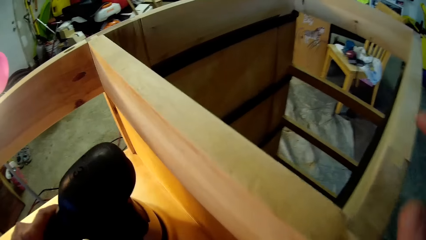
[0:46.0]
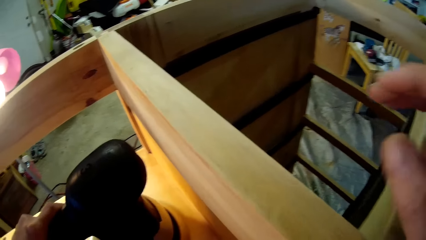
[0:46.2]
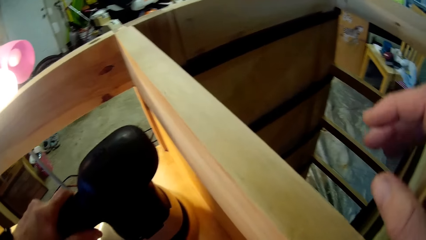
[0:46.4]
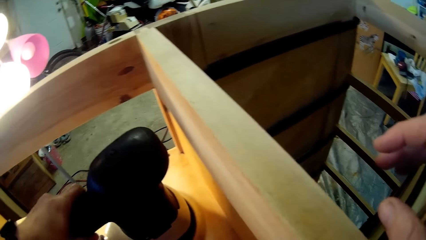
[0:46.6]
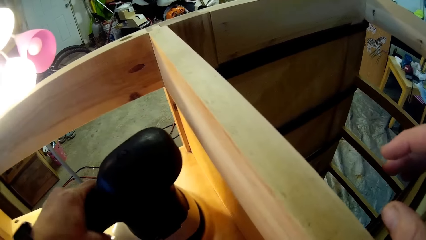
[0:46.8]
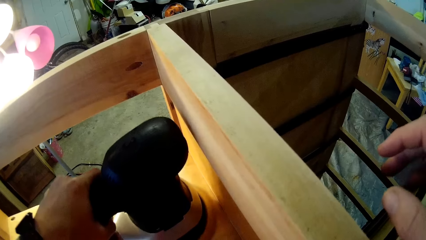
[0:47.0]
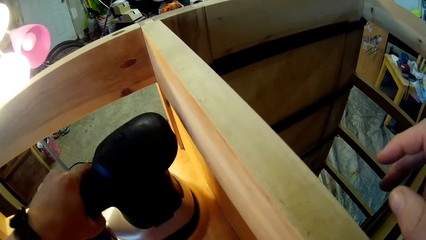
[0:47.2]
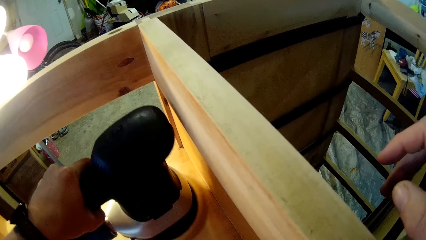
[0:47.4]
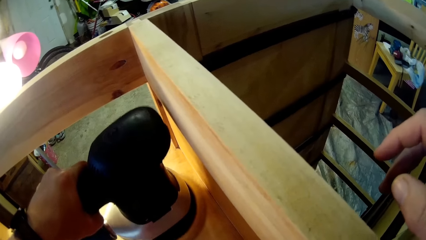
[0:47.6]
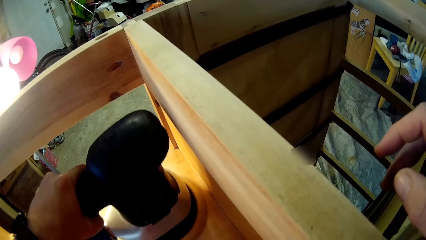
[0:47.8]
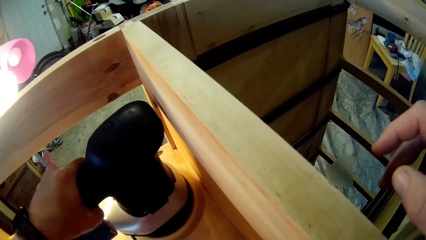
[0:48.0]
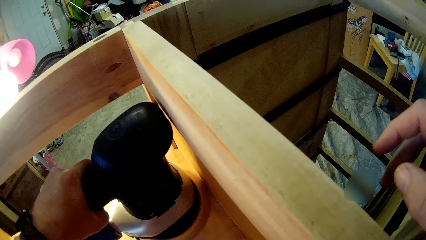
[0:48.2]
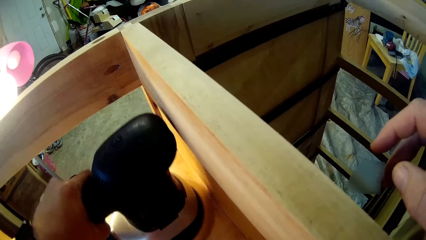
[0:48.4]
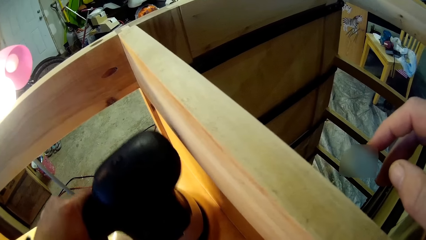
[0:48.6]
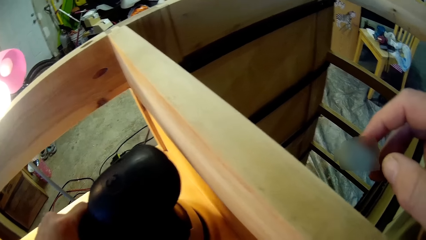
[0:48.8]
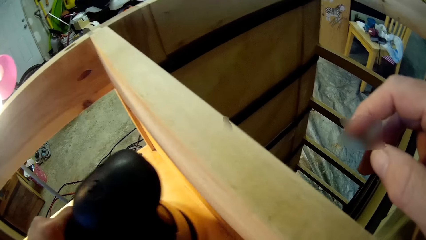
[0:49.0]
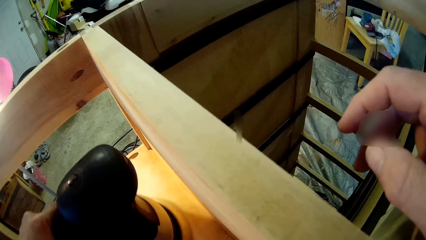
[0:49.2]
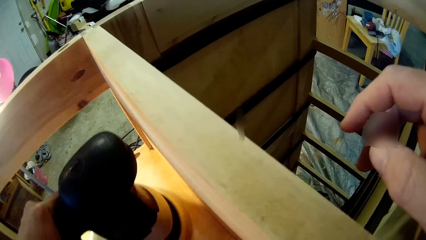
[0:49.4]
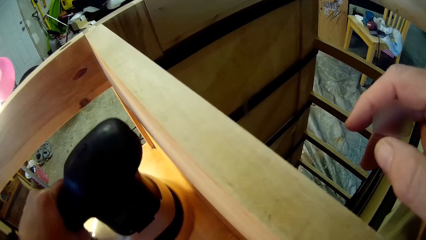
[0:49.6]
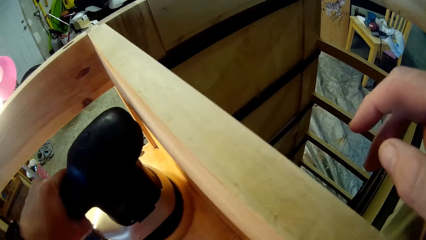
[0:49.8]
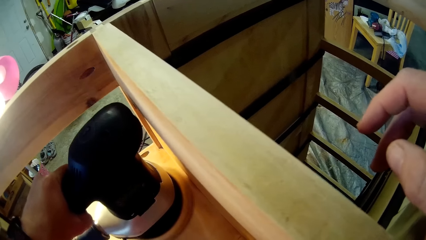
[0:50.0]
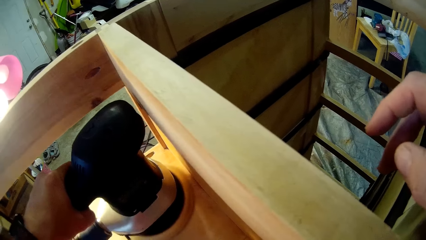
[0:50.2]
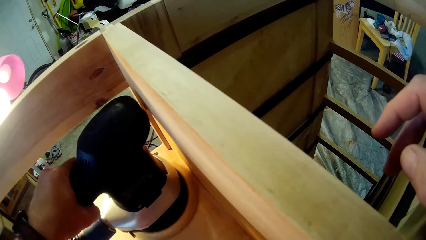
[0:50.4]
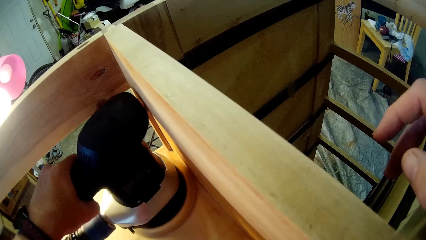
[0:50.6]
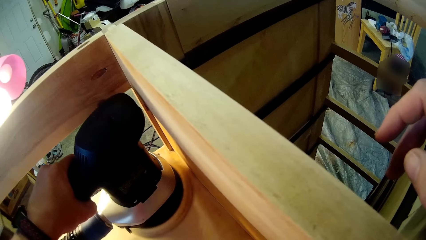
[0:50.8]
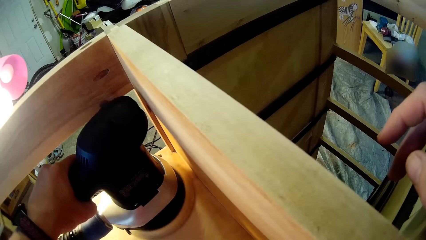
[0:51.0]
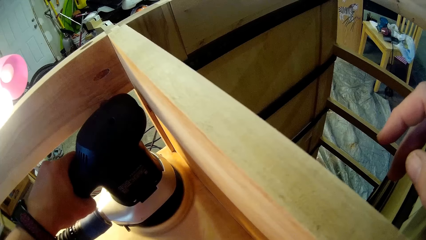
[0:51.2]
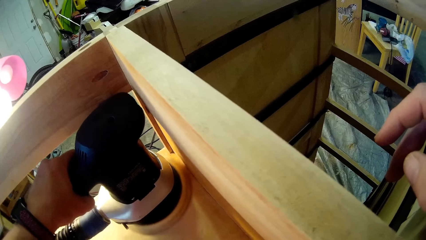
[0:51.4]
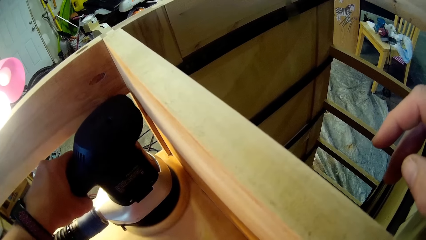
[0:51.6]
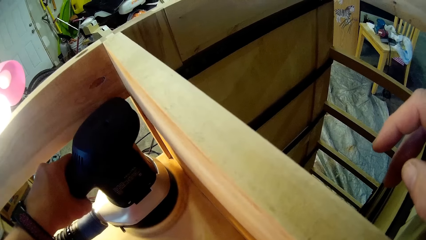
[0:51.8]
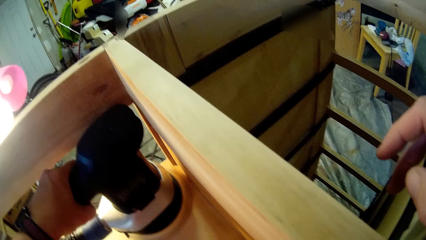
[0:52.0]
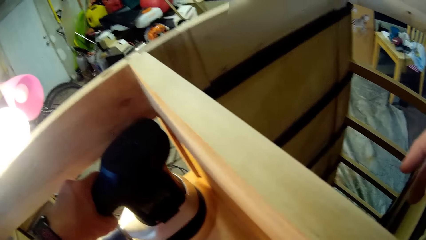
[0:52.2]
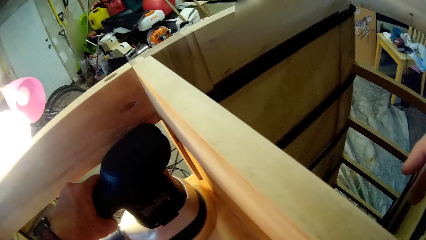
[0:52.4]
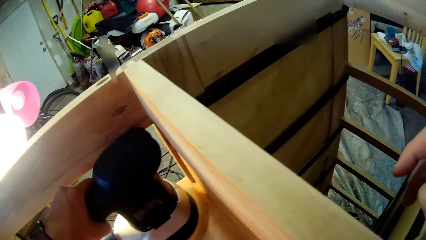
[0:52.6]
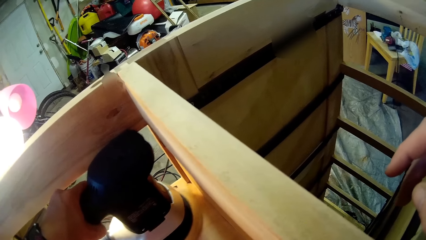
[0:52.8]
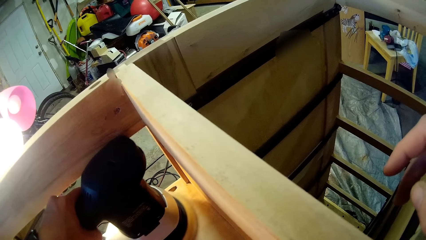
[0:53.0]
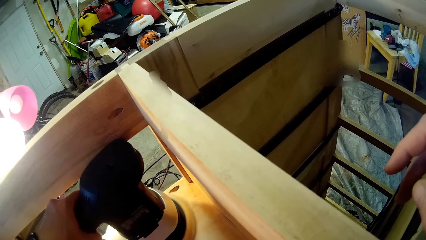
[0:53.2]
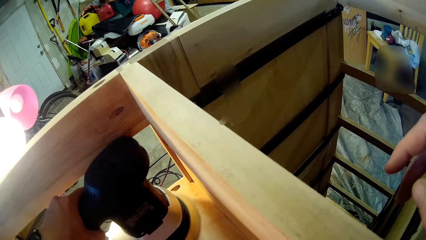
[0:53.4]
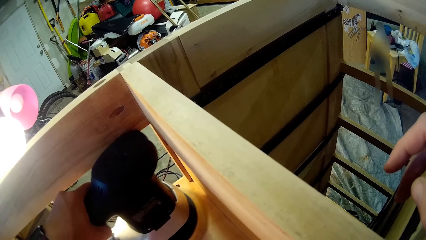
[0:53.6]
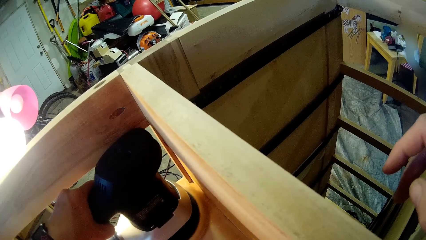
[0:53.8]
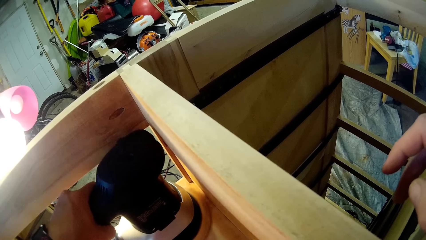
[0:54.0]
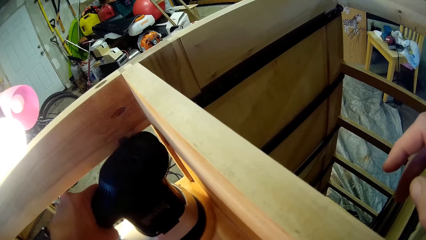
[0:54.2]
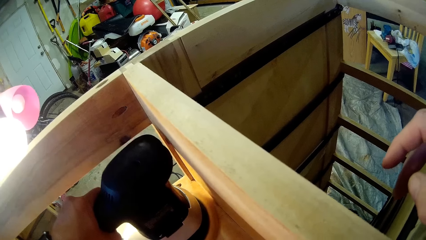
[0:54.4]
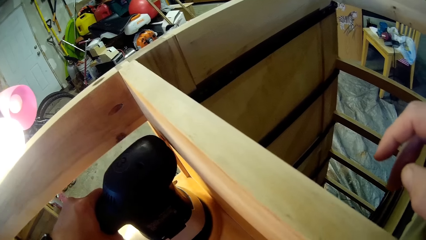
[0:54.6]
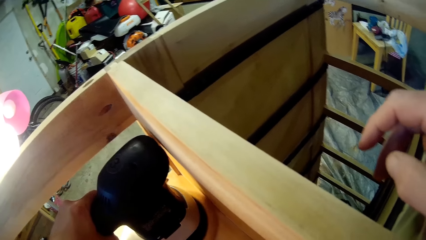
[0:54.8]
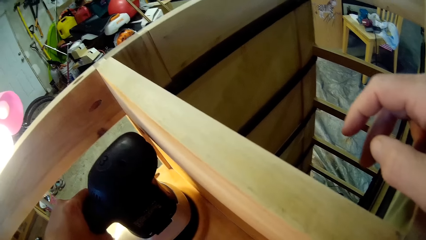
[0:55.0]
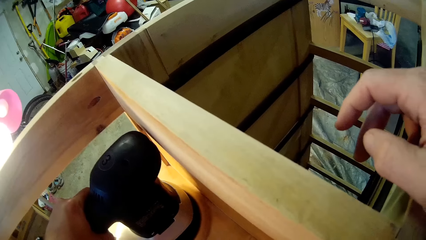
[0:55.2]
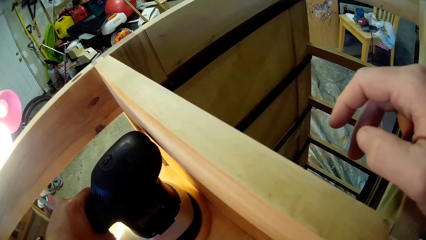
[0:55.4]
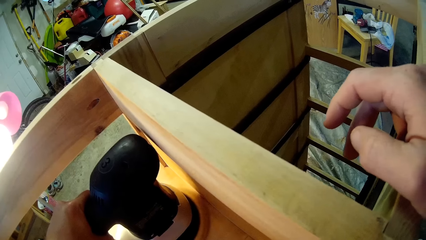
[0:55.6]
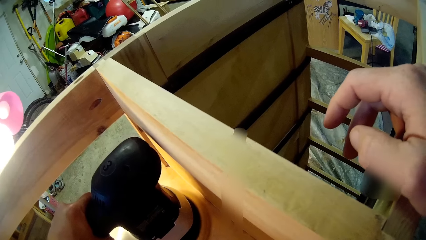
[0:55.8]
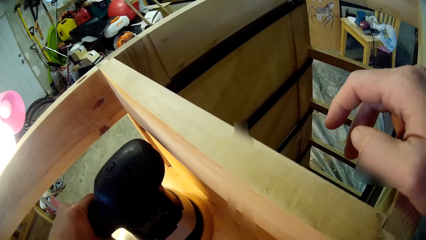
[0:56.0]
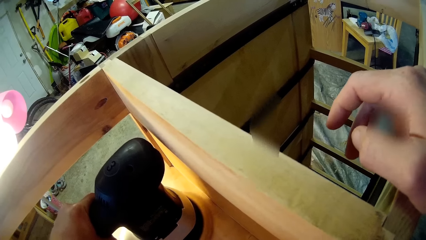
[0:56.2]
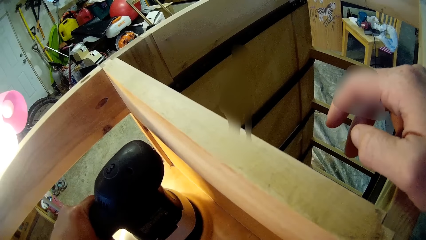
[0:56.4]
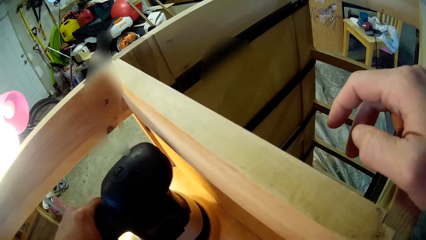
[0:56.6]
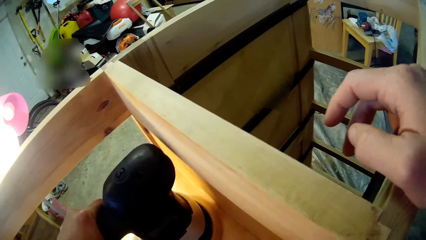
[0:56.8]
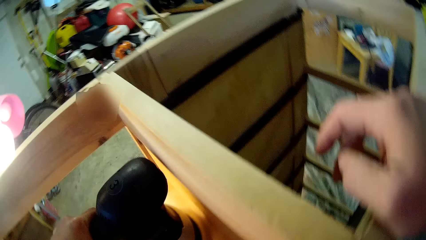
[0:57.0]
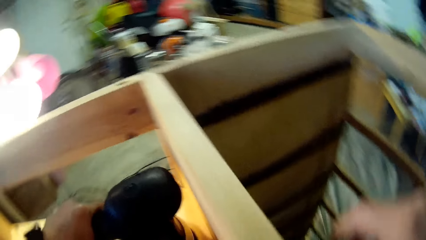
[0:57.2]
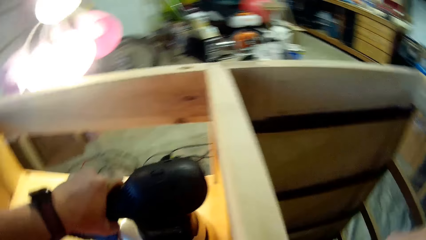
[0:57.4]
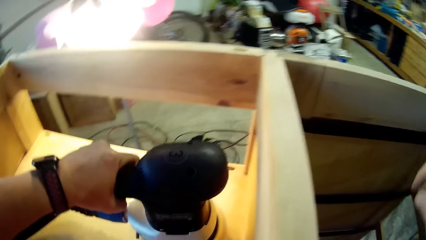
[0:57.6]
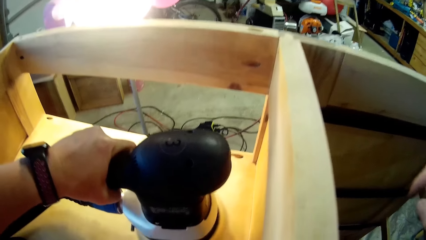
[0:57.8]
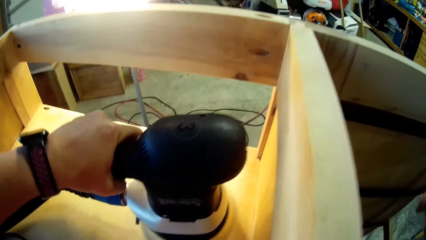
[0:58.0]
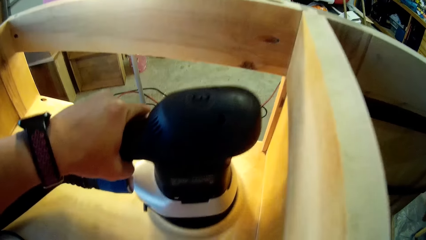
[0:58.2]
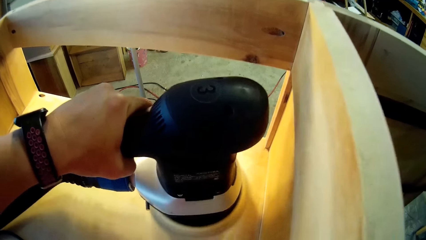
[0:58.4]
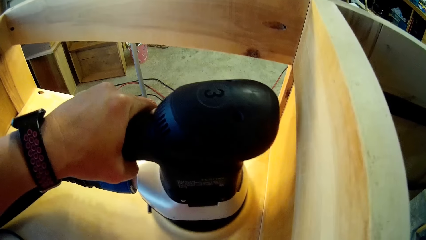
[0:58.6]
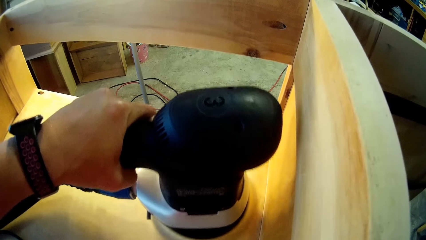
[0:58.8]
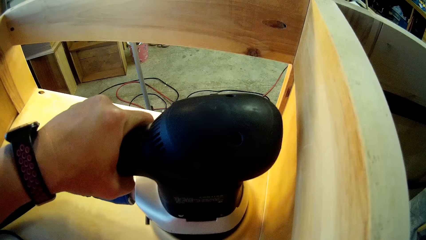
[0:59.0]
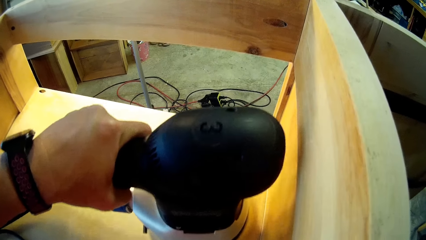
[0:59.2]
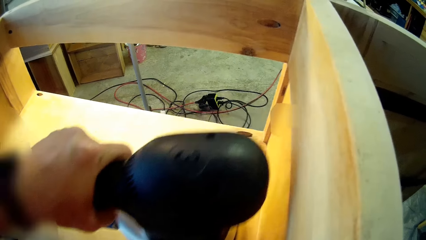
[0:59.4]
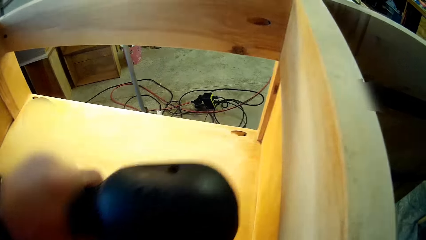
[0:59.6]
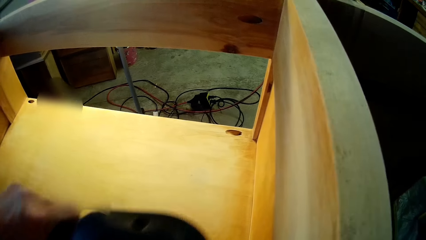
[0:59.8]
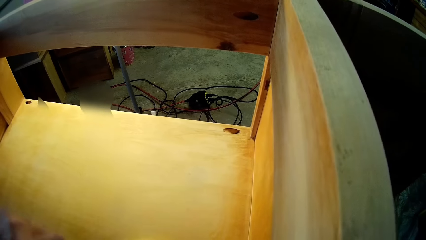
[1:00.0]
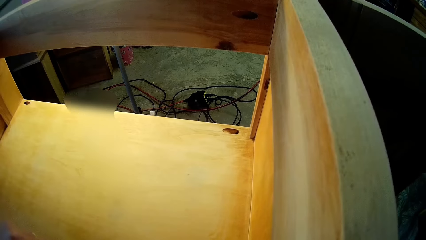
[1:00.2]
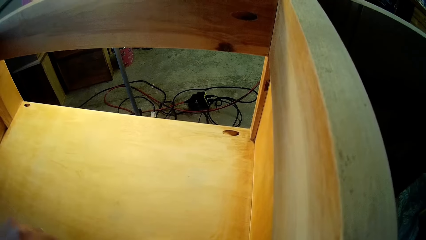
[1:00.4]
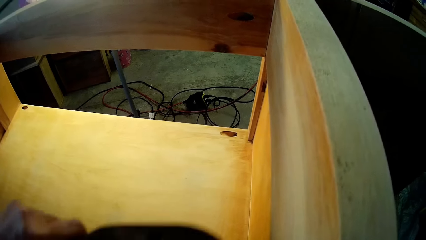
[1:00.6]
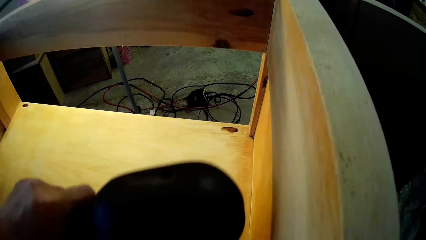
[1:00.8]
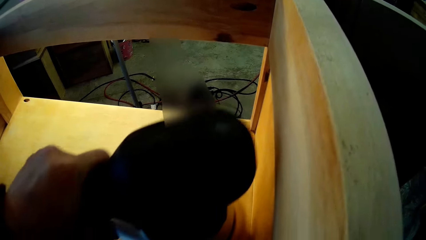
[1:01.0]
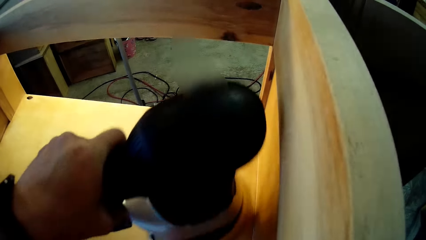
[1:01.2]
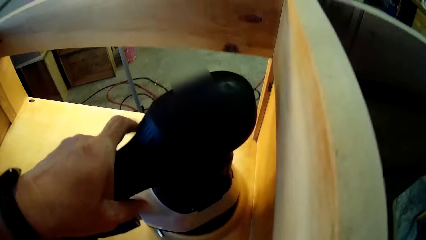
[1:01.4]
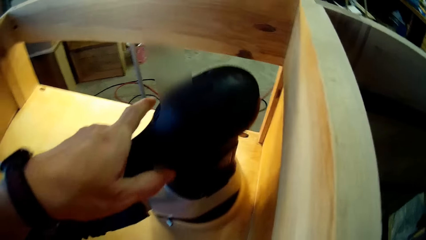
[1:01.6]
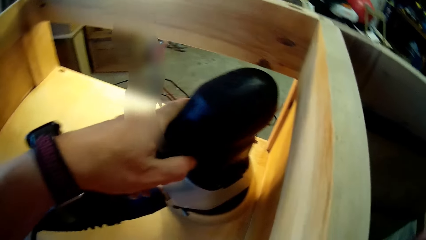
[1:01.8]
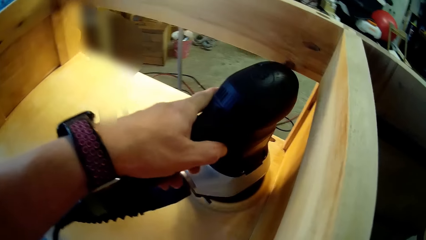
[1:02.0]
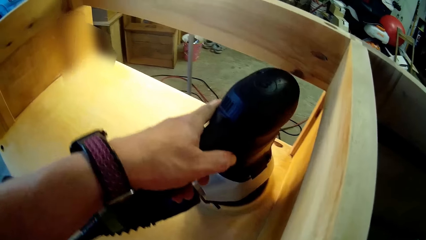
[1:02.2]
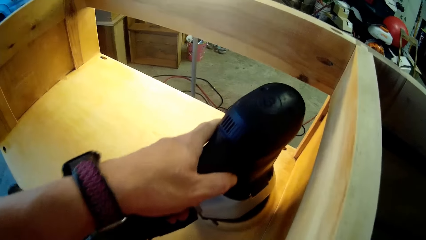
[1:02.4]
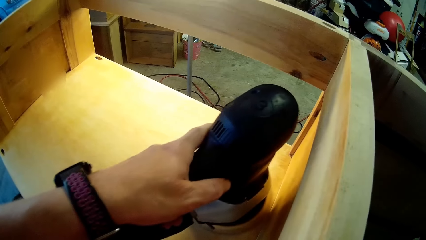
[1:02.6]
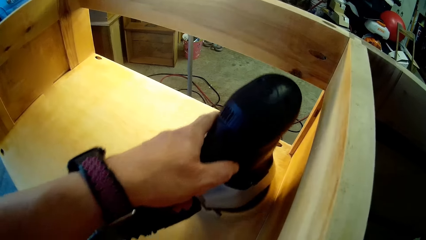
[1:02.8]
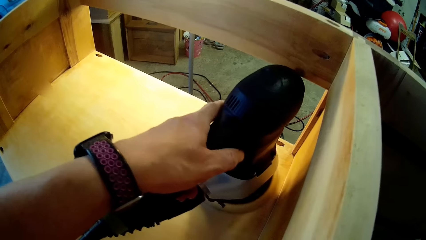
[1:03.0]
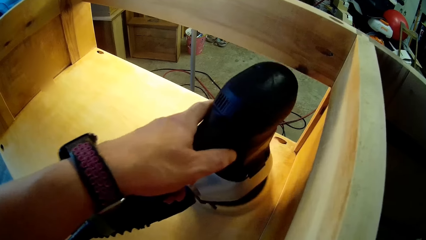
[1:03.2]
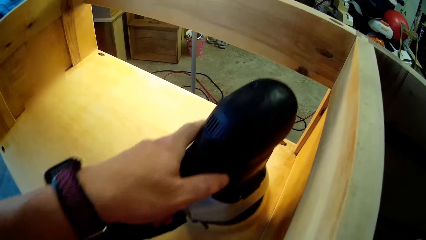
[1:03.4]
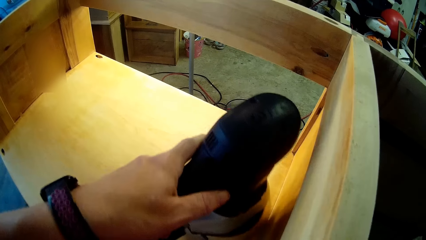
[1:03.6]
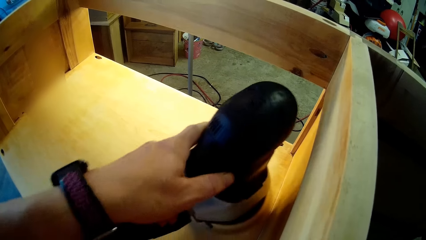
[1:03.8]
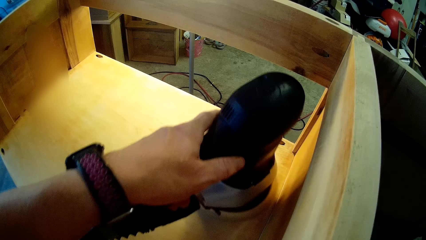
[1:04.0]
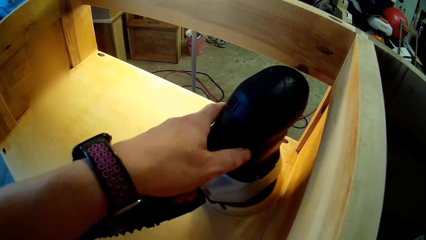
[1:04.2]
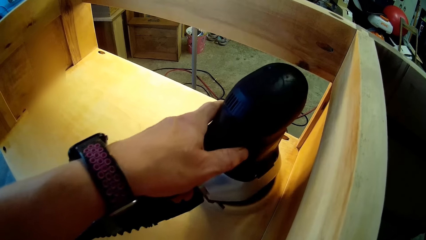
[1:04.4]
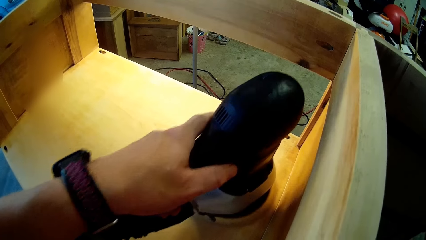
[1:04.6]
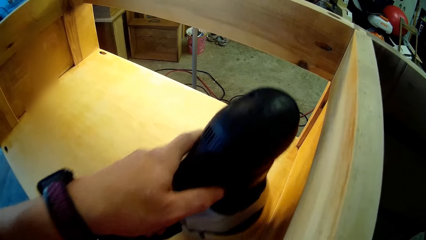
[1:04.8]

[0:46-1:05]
The camera wearer exchanges the left hand on the sander. He holds the machine with the left hand. He smoothens the wood using the sander. He supports his right hand on the wood frame. He moves the sanding machine up to the right. He moves the sanding machine down to the right. He moves the sanding machine up to the right.
